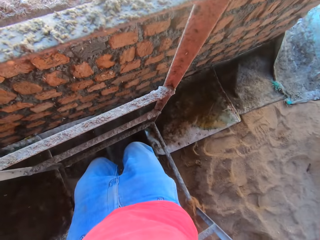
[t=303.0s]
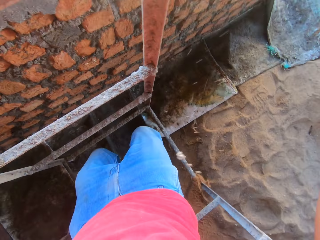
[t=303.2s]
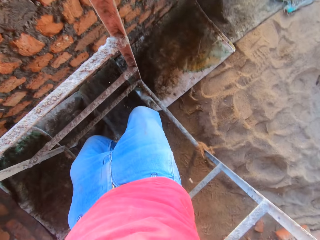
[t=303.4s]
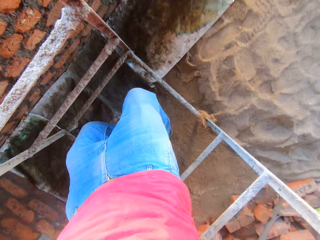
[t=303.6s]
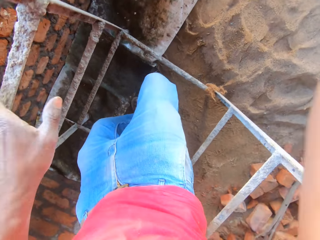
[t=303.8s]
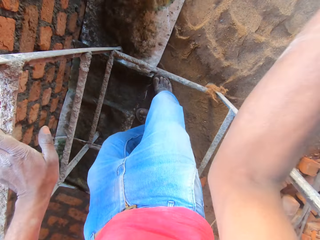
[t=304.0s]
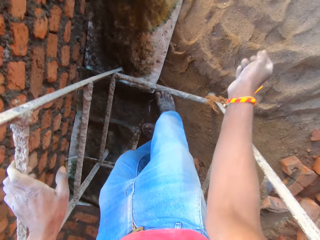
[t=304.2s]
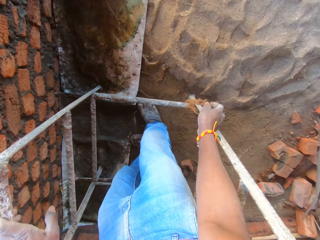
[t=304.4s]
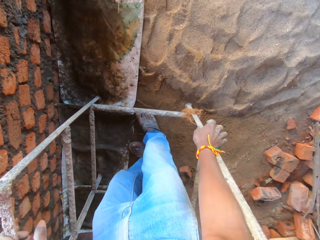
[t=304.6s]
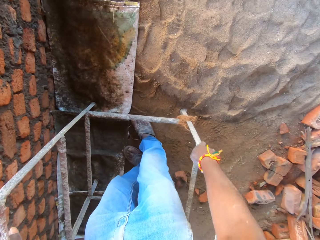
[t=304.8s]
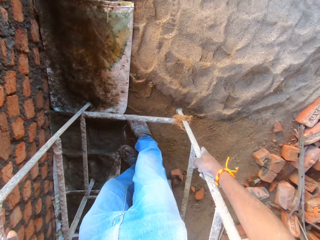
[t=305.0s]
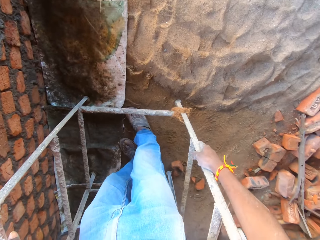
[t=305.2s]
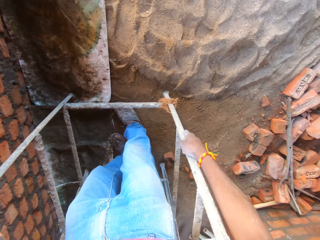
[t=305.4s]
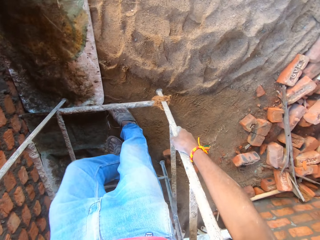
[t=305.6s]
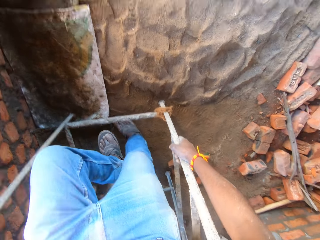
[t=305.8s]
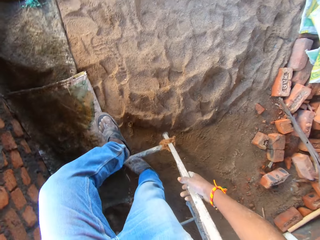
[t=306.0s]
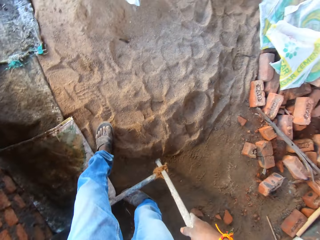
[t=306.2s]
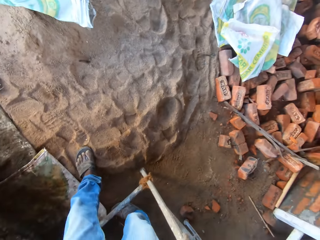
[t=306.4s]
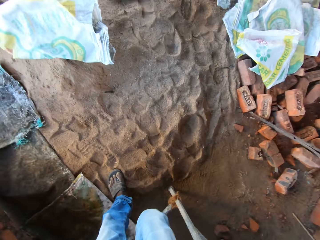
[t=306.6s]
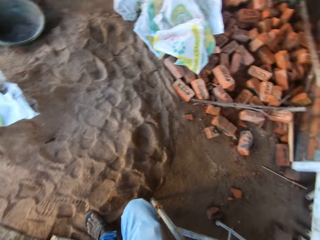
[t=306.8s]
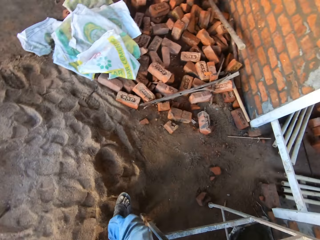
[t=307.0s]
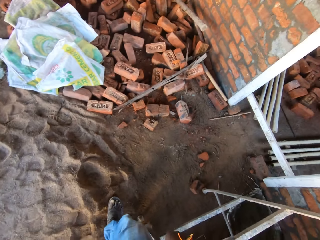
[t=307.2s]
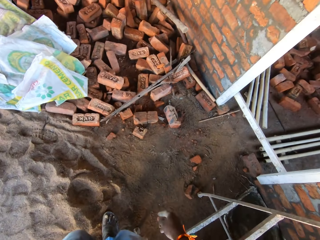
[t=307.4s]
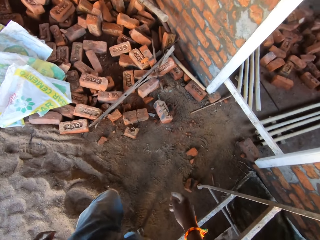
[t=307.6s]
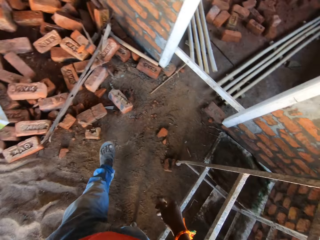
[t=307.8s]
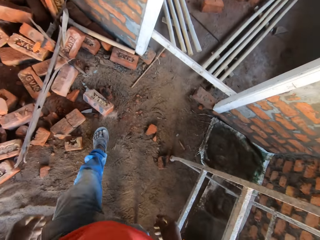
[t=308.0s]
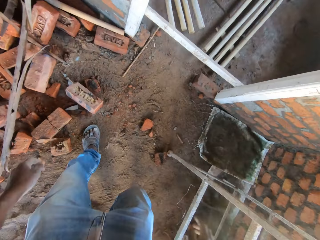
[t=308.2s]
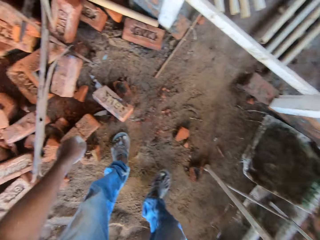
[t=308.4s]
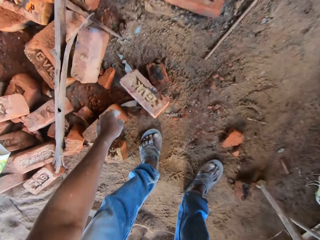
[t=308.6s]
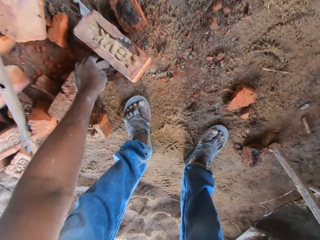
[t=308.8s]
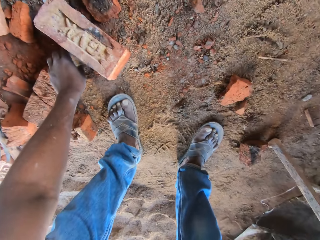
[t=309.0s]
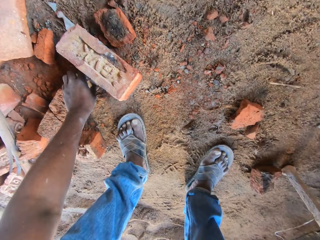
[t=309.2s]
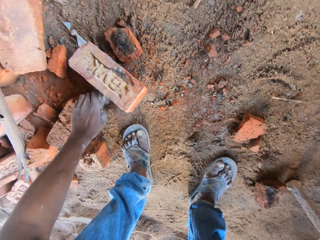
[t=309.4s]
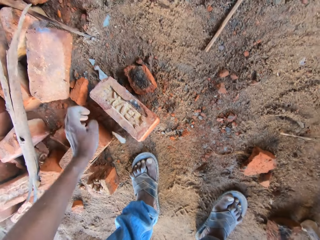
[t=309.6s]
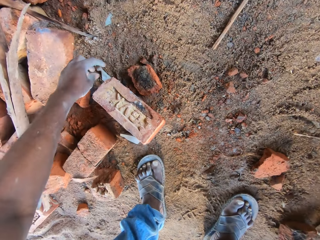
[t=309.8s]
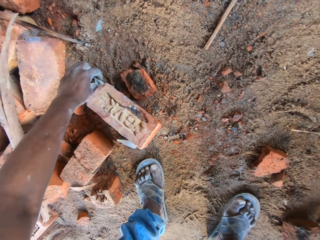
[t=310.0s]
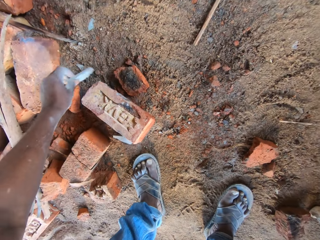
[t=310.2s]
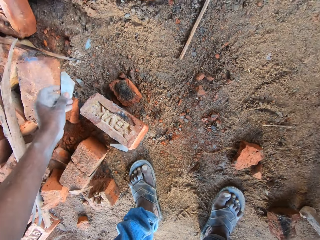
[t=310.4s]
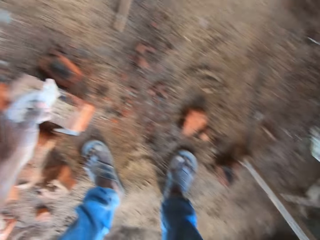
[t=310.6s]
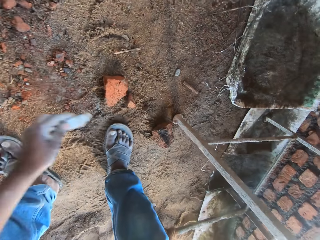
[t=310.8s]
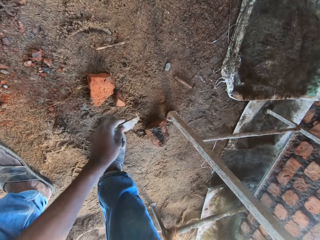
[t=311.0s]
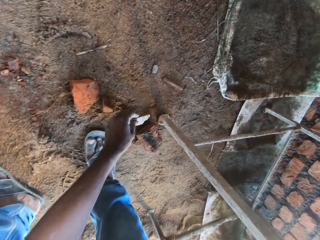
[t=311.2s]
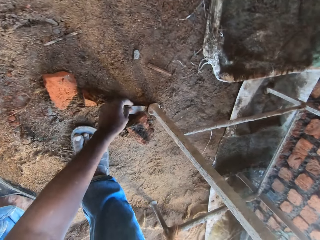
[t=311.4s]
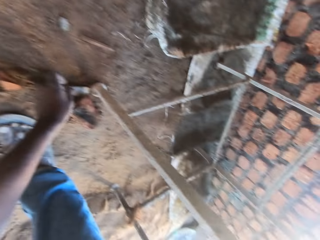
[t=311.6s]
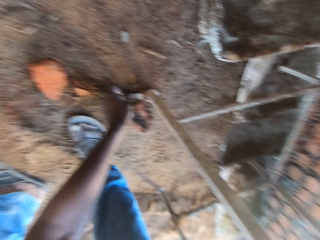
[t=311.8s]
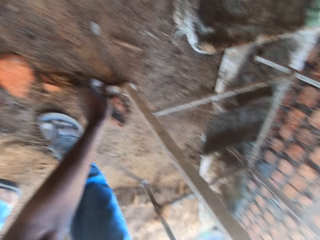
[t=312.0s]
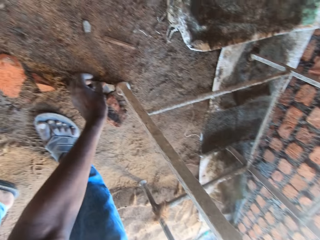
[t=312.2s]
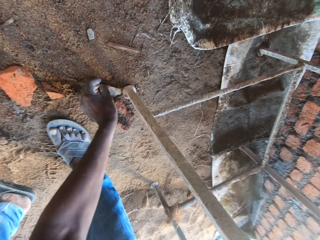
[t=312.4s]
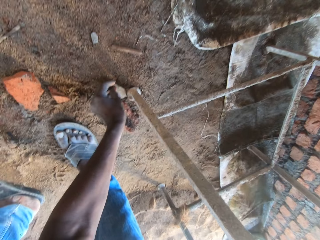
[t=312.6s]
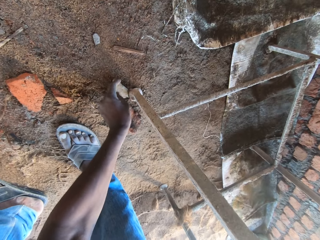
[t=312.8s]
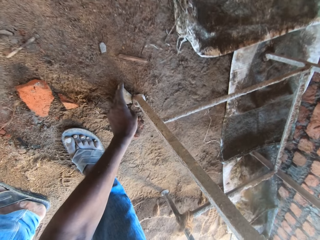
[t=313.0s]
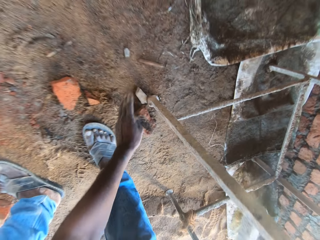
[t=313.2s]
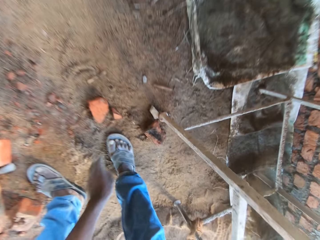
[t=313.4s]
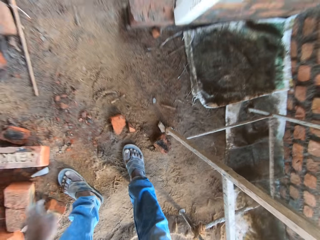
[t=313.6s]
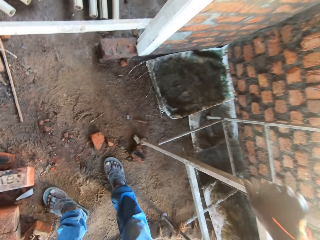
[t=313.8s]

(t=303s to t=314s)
The camera wearer holds the ladder on the ground with his hands. He walks around. He holds a stone. He moves the stone on the ground with his left hand. He picks up the stone from the ground with his left hand. He puts a piece of stone at the bottom of the ladder. He holds the ladder on the ground with the stone in his left hand.

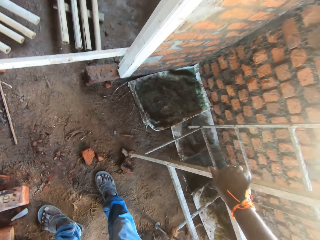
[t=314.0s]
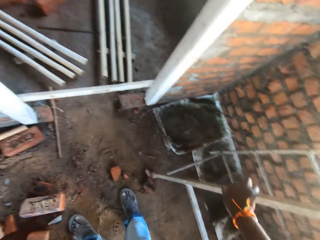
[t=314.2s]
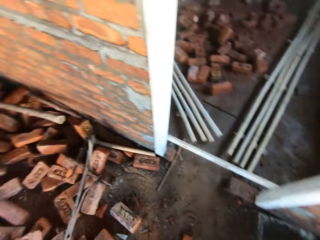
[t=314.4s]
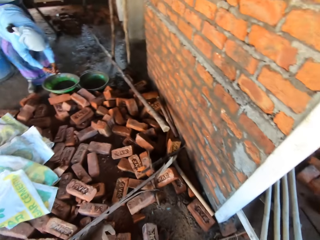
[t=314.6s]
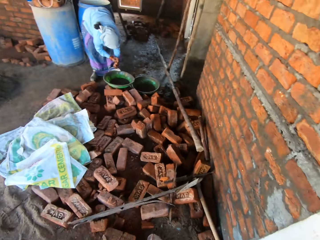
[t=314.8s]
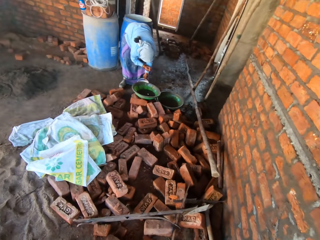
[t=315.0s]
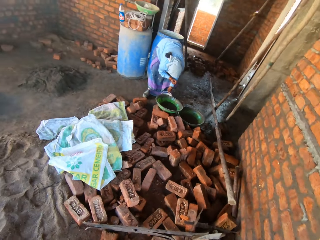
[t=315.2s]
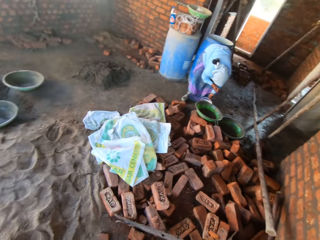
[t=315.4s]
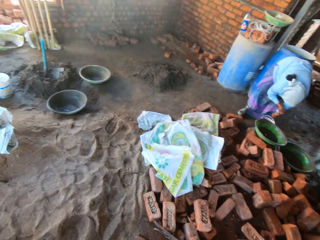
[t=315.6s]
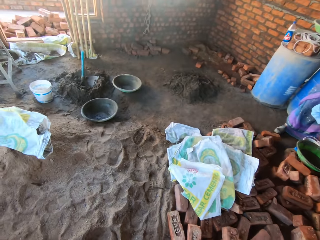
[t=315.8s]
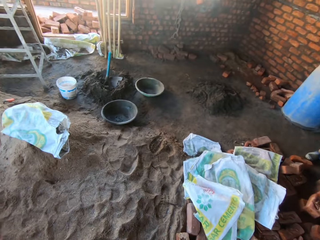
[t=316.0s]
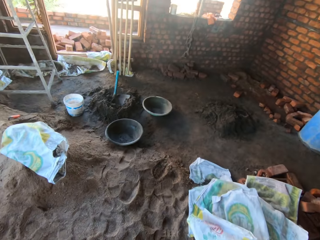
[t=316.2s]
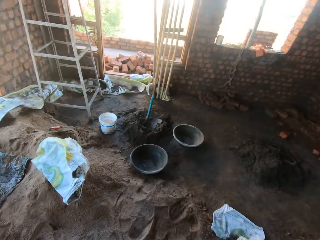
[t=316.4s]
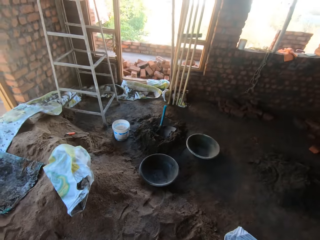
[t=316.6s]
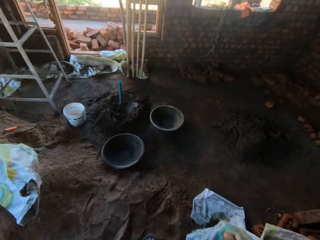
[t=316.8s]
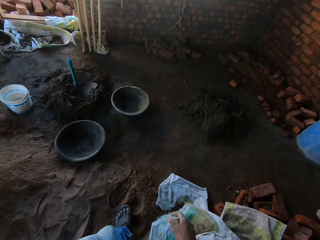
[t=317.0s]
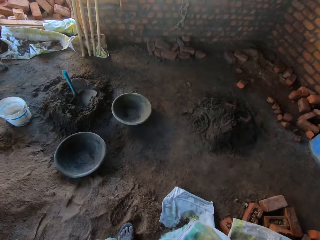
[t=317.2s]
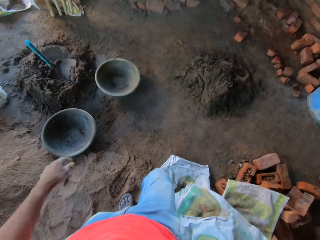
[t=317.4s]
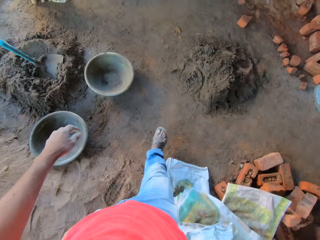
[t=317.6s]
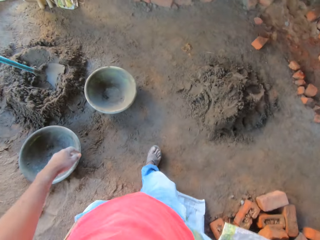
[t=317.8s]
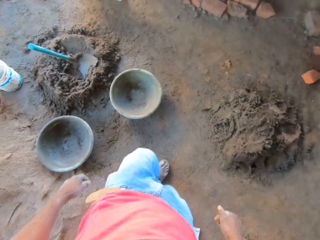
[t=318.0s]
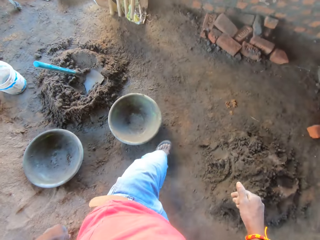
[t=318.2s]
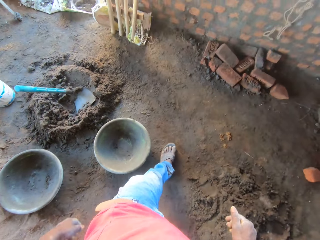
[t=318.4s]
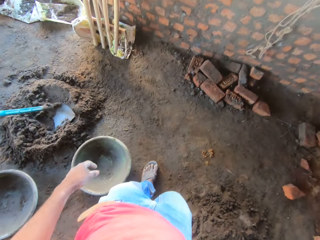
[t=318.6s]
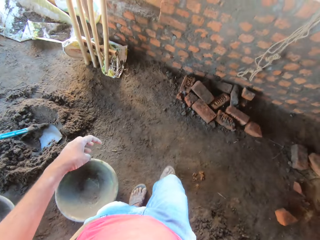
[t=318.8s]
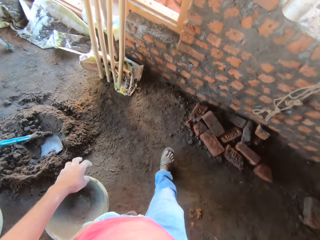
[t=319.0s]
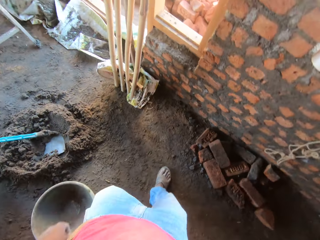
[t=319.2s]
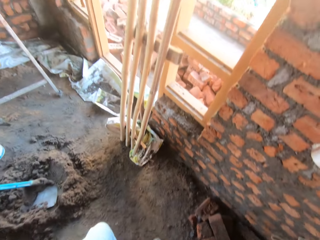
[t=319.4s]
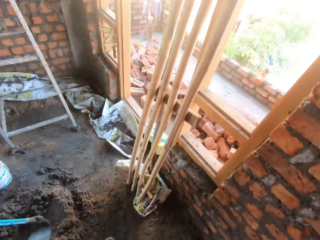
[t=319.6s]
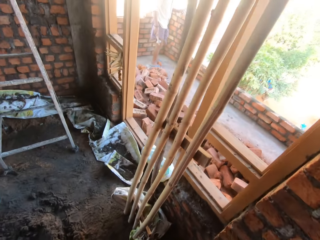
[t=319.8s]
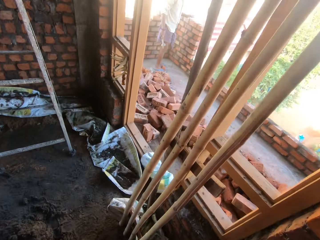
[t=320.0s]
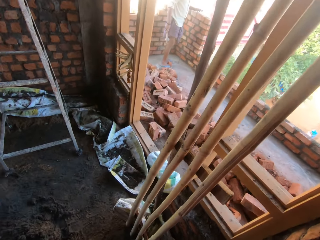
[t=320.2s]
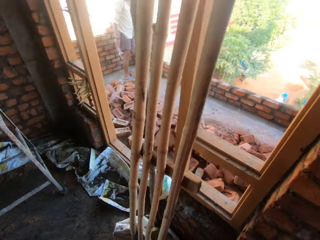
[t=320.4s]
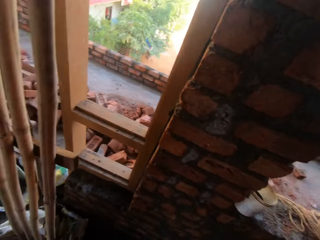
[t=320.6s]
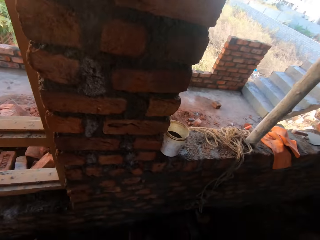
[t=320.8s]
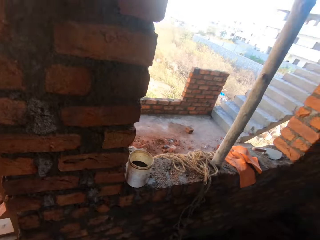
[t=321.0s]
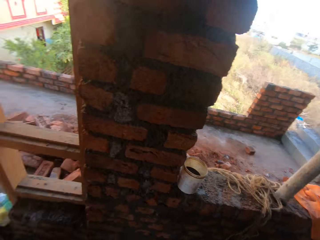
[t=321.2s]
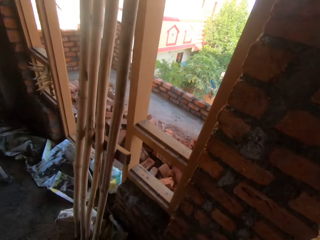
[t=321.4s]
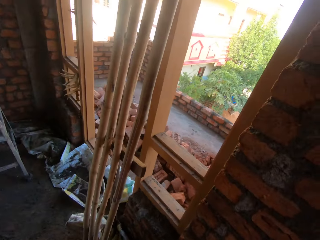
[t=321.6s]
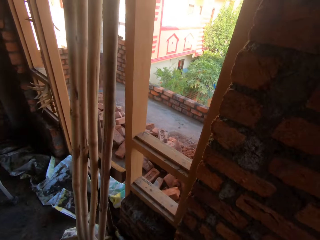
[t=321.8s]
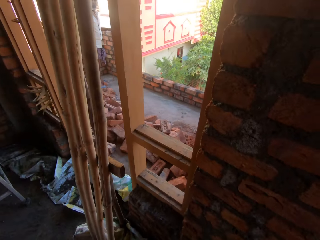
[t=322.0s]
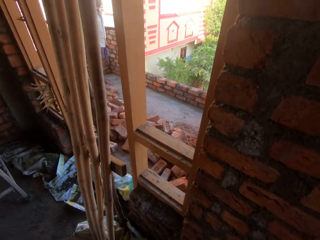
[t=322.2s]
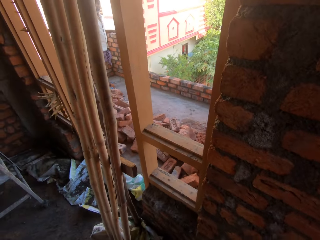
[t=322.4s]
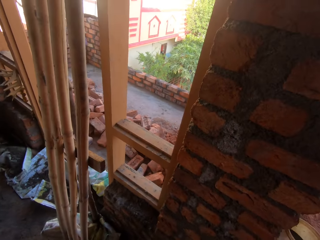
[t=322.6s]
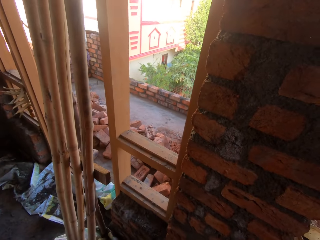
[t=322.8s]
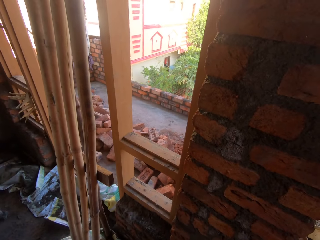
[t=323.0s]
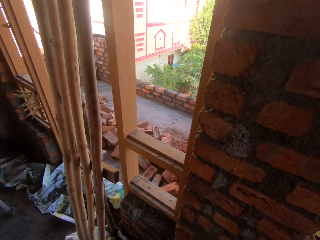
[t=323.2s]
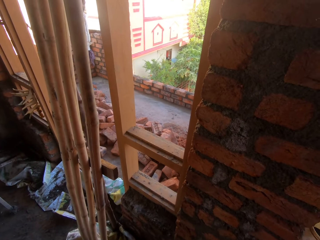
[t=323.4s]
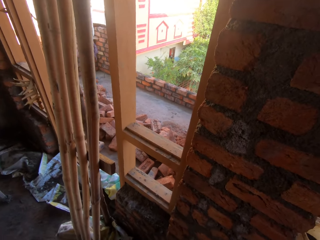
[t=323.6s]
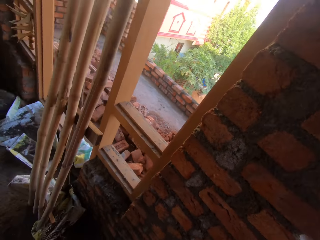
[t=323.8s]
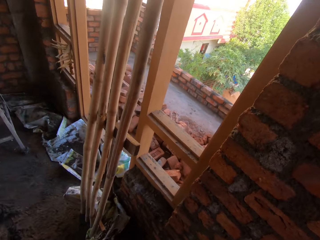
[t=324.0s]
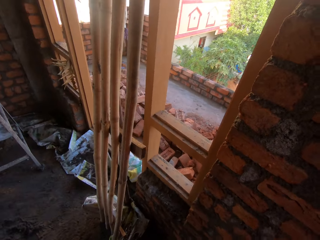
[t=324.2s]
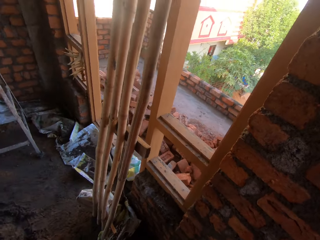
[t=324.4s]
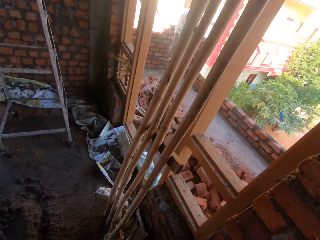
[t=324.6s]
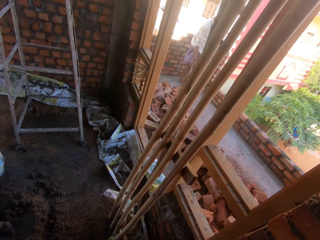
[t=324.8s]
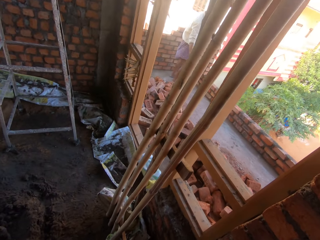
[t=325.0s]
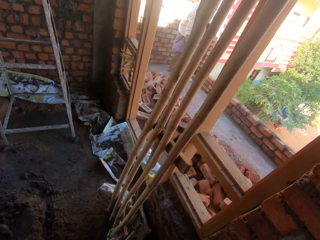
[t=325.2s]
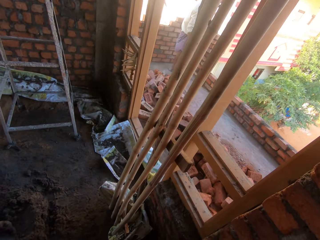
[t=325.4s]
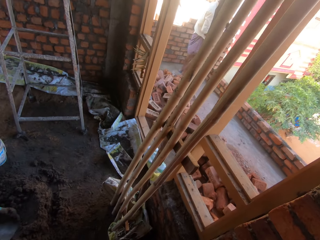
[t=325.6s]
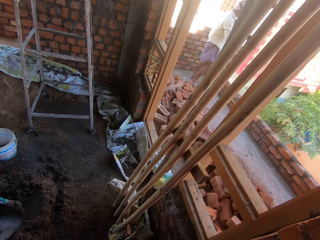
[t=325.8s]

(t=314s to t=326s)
The camera wearer holds the ladder on the ground with his right hand. He looks around. He walks around. A man interacts with the camera wearer.
